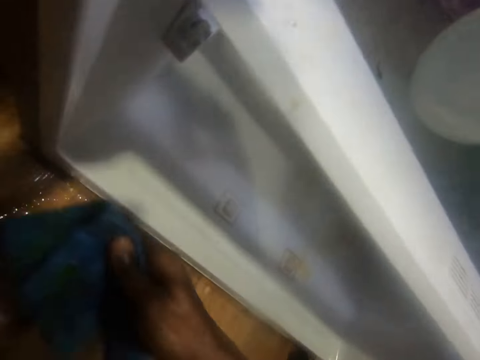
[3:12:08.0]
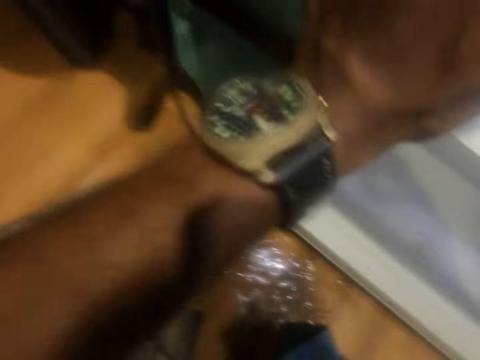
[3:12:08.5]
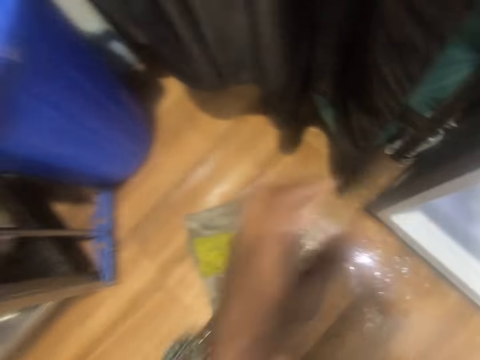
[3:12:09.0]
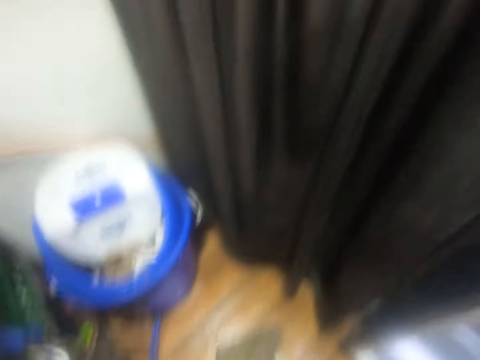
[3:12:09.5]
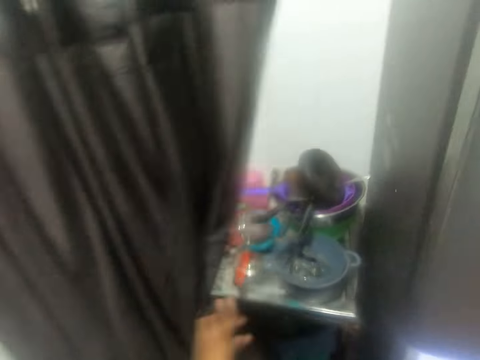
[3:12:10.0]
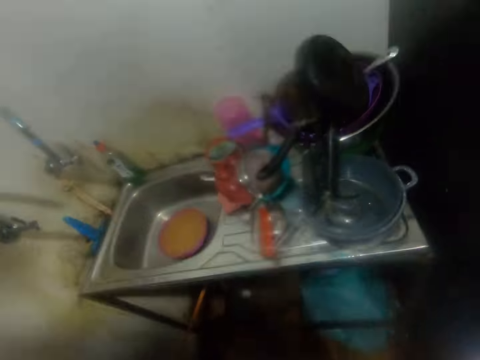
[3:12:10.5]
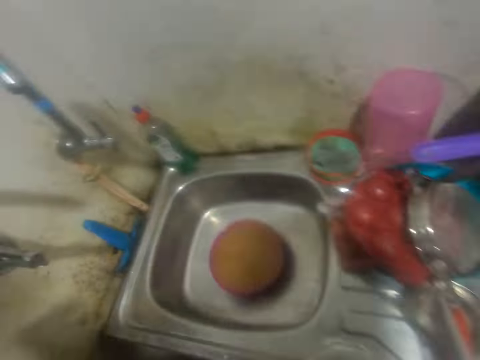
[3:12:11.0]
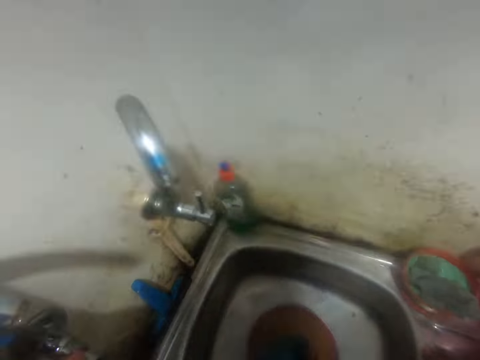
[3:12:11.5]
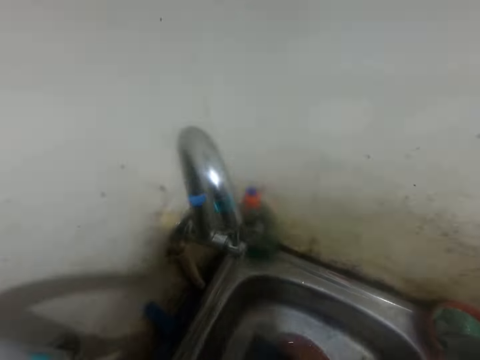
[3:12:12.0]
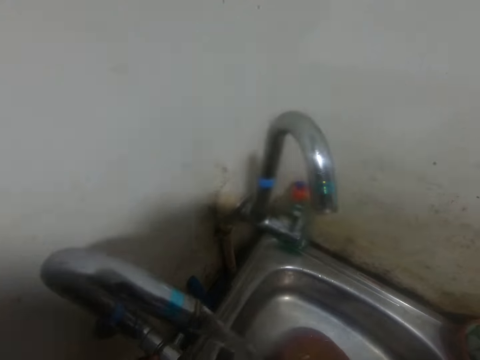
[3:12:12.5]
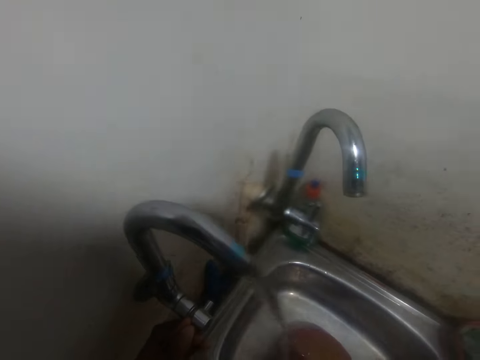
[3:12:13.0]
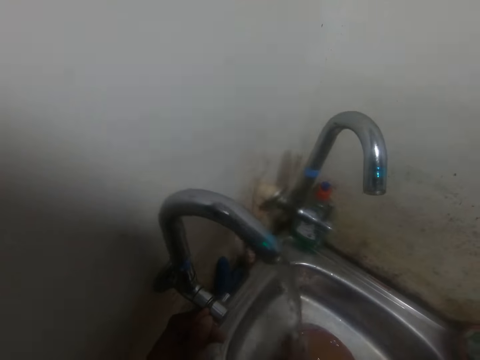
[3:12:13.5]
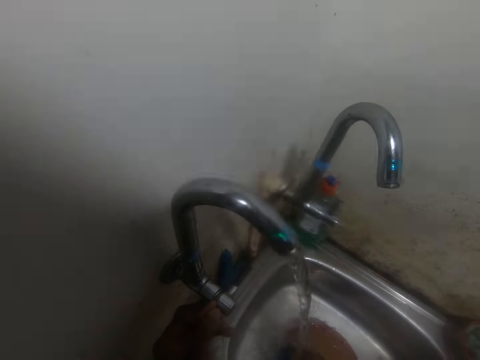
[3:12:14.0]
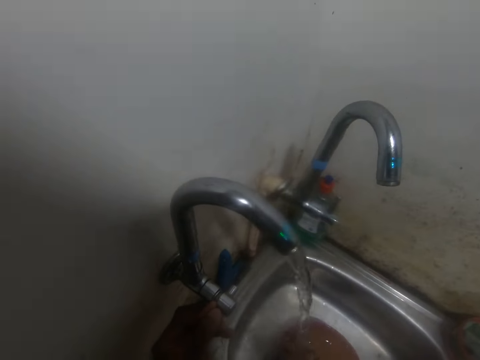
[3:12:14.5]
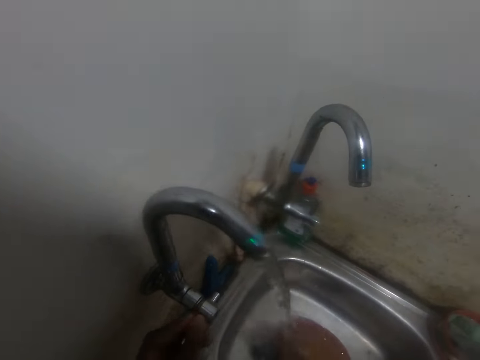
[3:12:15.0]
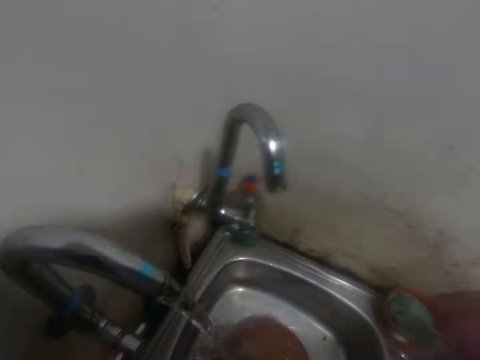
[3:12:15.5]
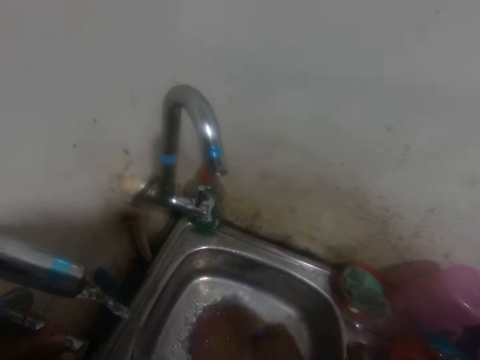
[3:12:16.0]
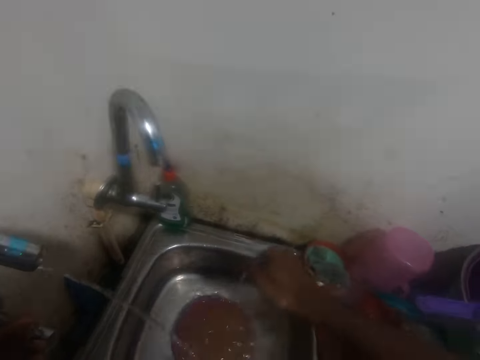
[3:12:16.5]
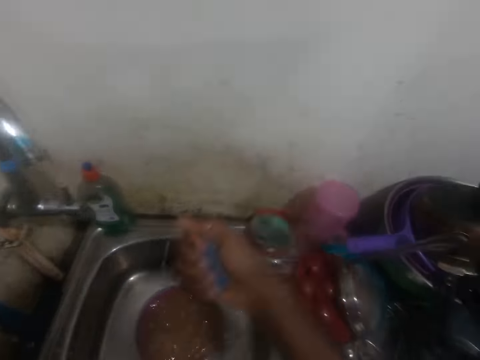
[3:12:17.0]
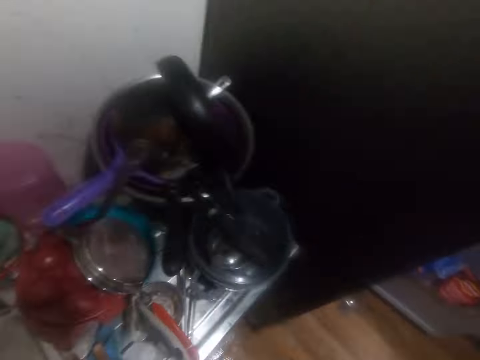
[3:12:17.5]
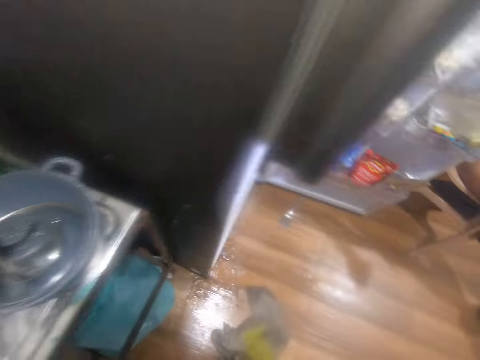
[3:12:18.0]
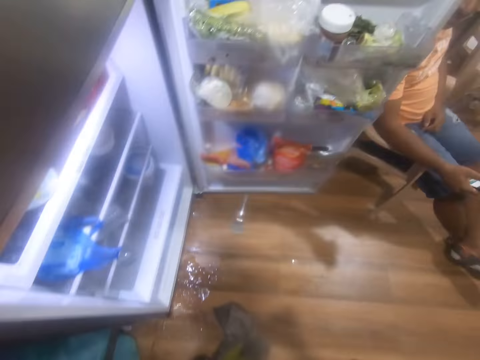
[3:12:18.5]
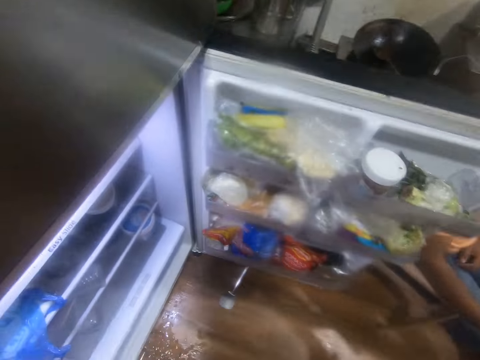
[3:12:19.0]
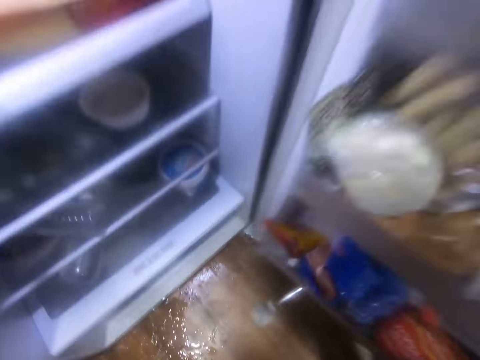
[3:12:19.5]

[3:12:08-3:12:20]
The camera wearer holds the fridge with his left hand. He removes his left hand from the fridge. He moves the curtain with his left hand. He opens the tap with his left hand. He rinses the piece of rag in his right hand with the water from the tap. He closes the tap with his left hand. He squeezes the piece of cloth or scraper with his right hand. He interacts with a man.

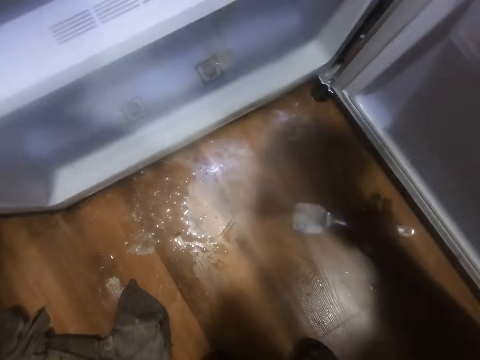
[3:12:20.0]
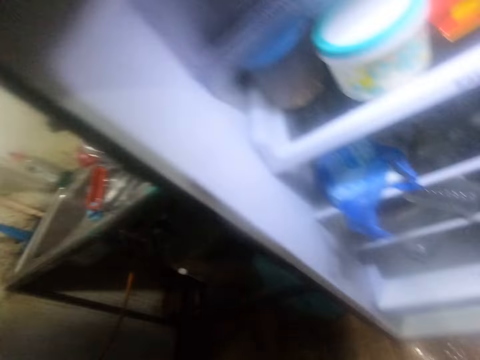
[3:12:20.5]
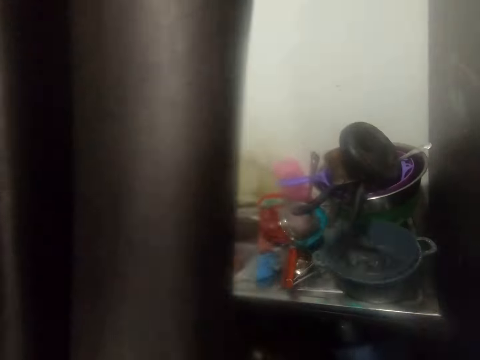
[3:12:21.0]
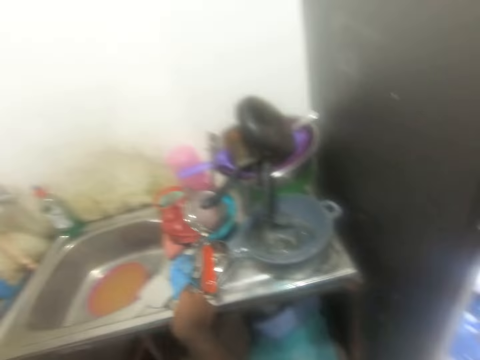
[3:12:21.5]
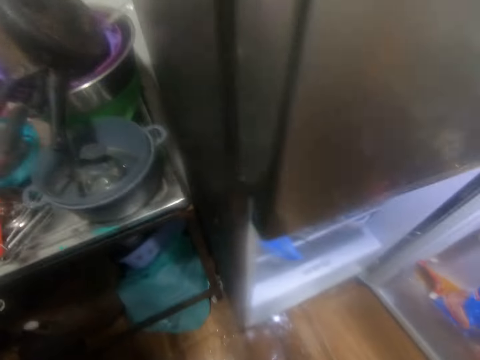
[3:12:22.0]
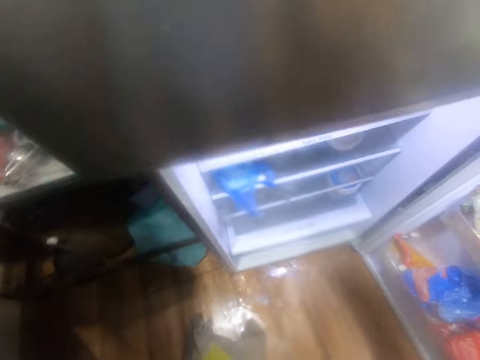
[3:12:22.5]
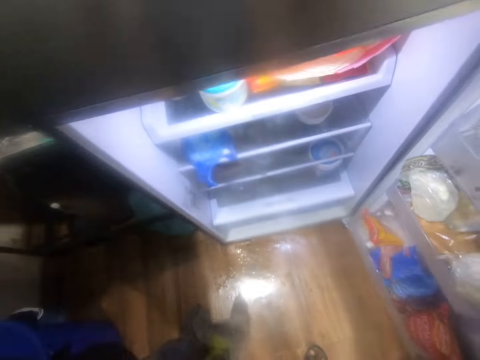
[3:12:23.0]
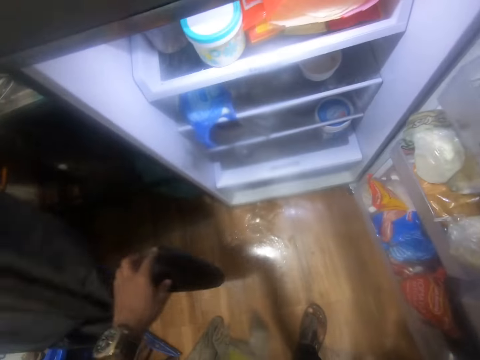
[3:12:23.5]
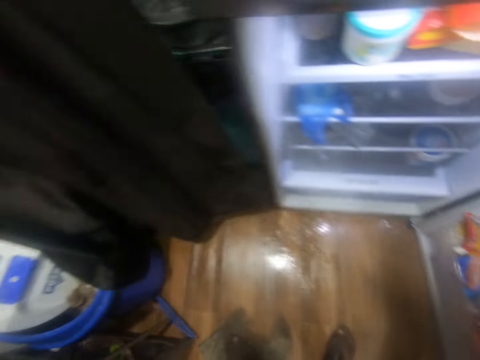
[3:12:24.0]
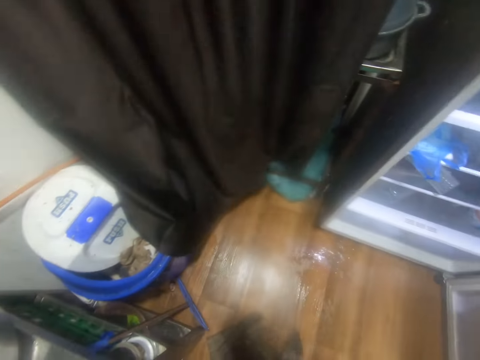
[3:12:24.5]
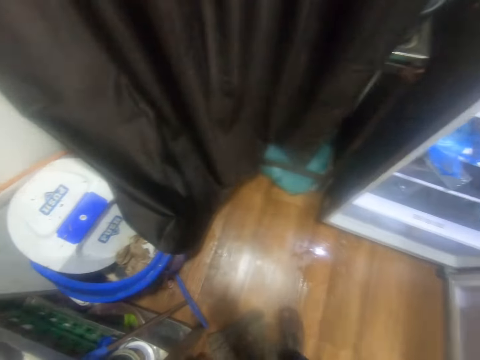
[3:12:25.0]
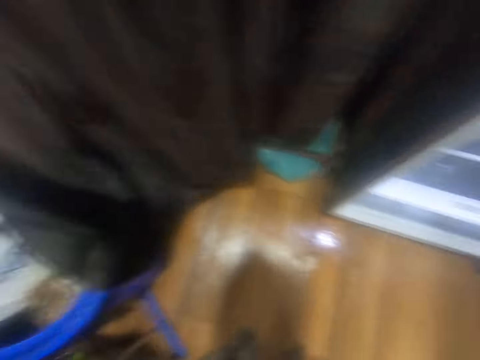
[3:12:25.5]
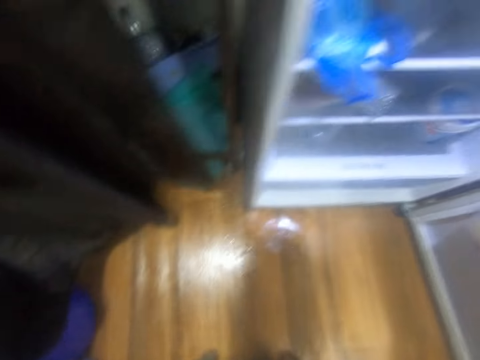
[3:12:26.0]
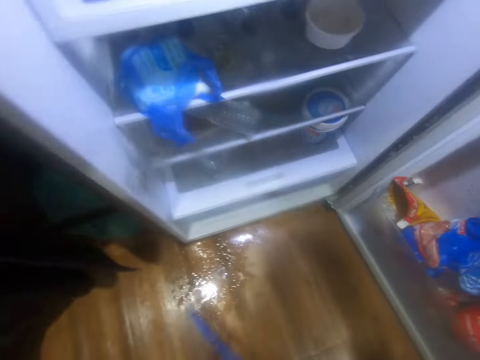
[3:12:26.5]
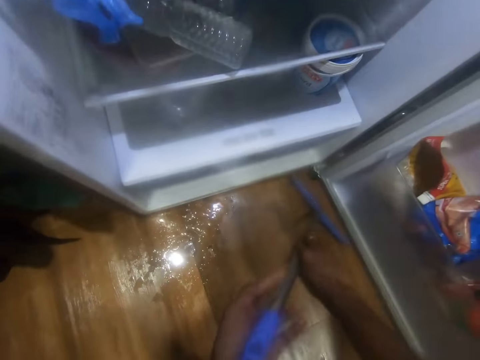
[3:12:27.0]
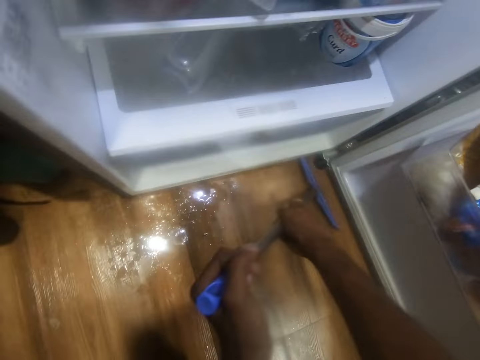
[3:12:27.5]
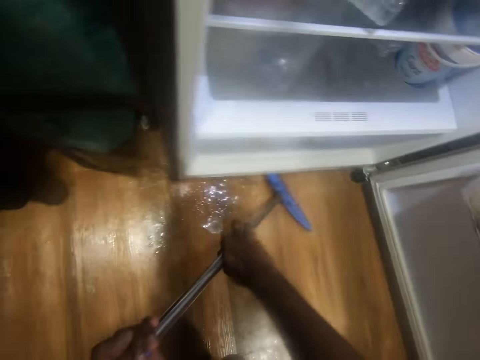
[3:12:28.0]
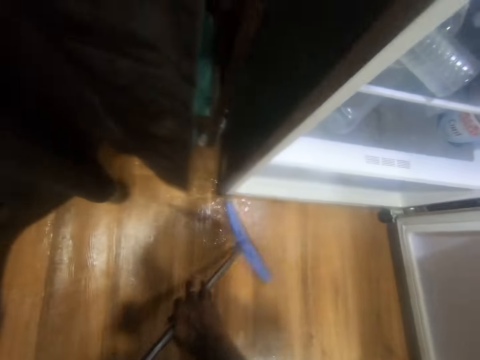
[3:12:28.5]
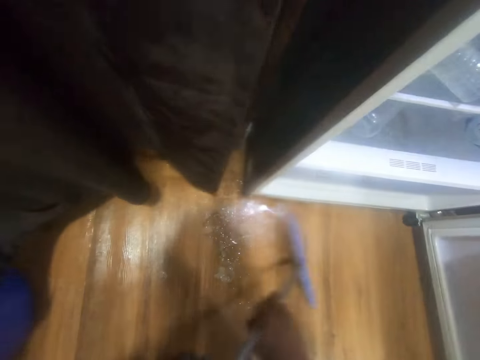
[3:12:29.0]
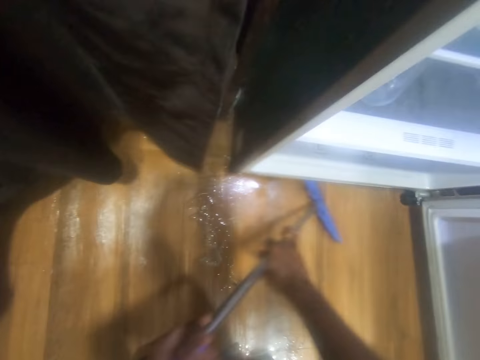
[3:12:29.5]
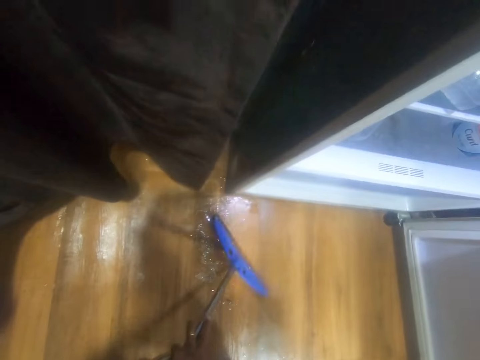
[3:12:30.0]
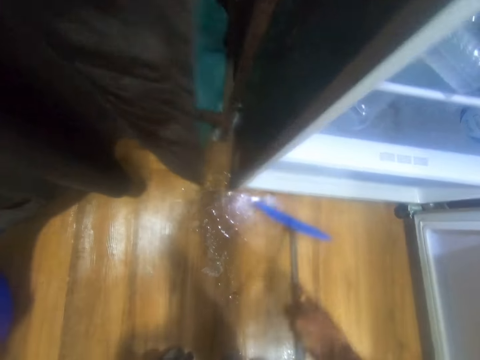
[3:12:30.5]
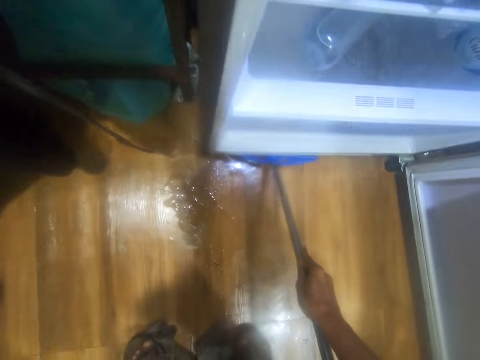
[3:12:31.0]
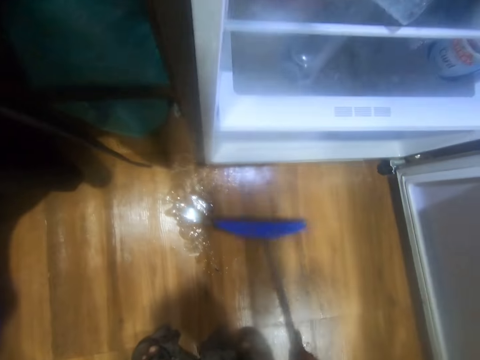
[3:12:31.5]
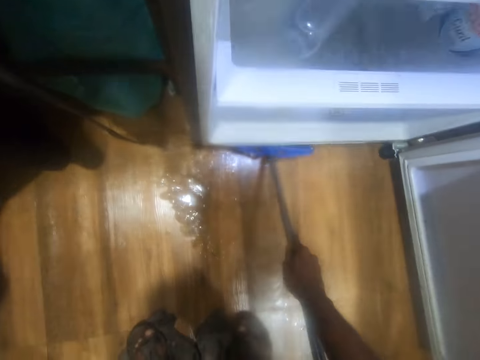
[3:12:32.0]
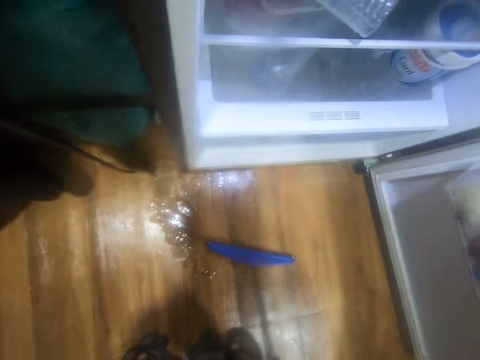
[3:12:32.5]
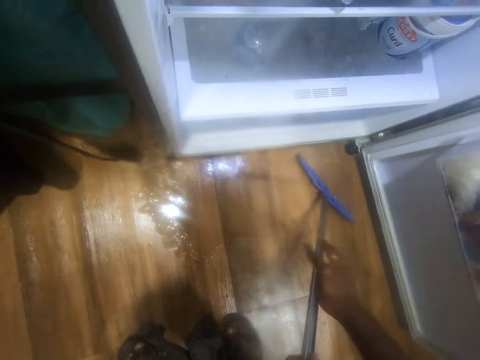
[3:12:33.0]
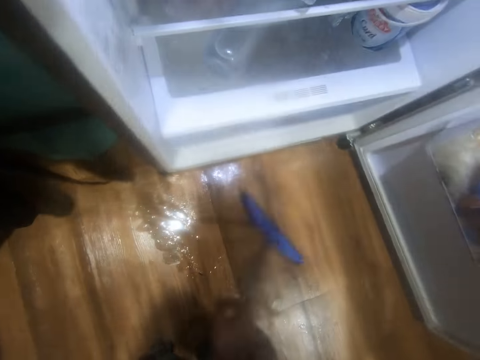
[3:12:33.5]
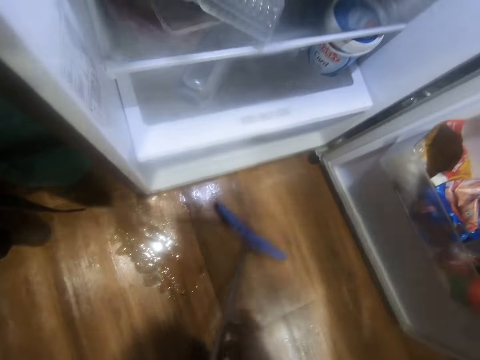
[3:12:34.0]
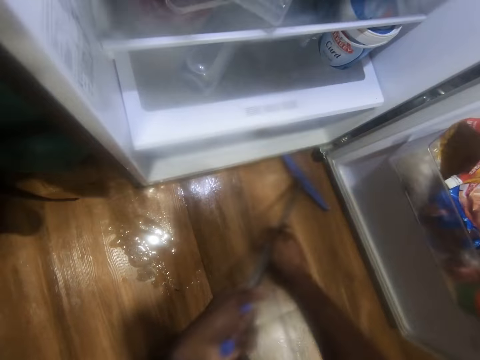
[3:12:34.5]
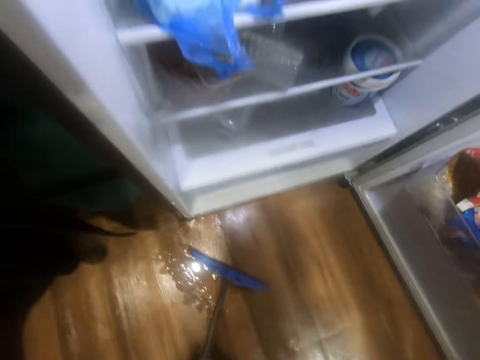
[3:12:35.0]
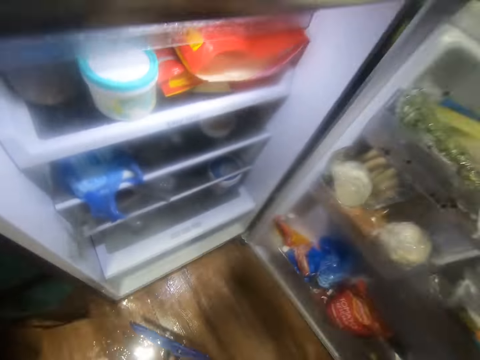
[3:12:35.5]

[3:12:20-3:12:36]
The camera wearer picks up the hand scraper from the floor with his right hand. He drops the hand scraper on the drainboard of the kitchen sink with his right hand. He drags the rag on the floor with his left leg. He drops the curtain with his left hand. He cleans his legs on the rag on the floor. He picks up a floor squeegee from a kitchen shelf with his right hand. He cleans the floor with the floor squeegee in both hands.
